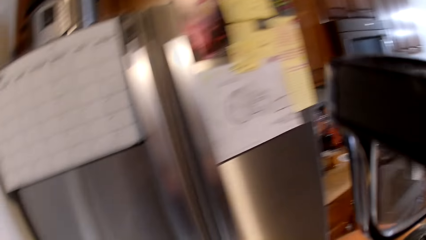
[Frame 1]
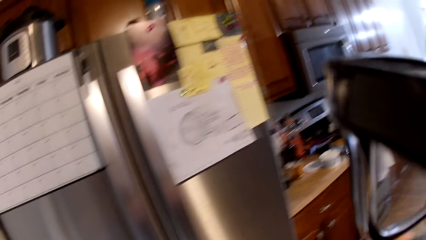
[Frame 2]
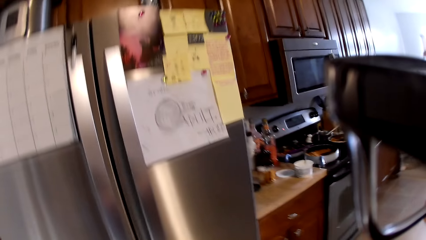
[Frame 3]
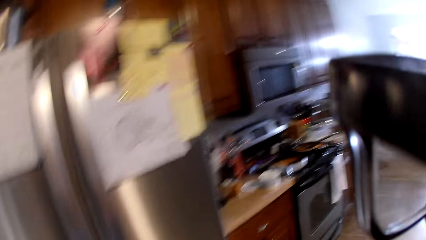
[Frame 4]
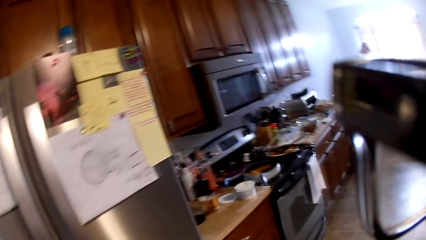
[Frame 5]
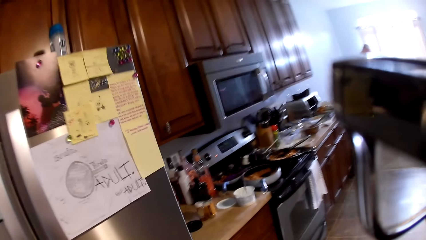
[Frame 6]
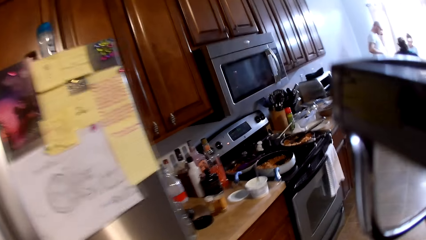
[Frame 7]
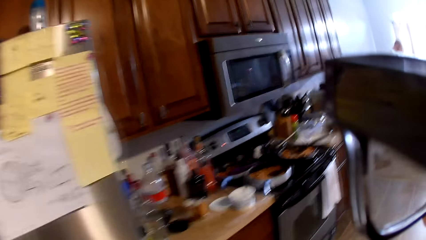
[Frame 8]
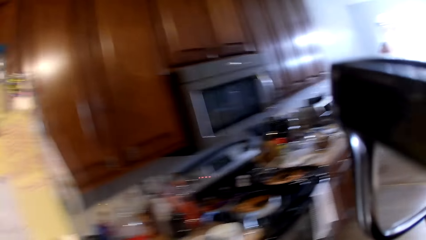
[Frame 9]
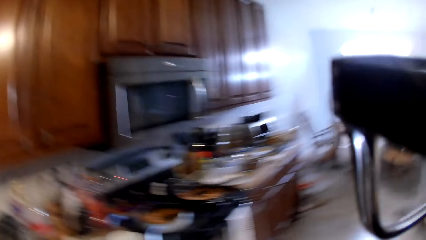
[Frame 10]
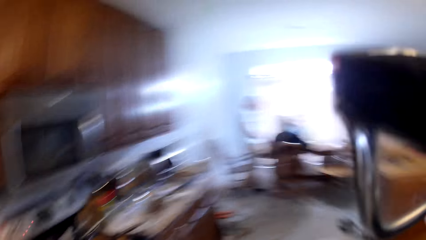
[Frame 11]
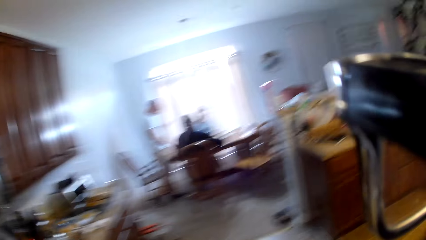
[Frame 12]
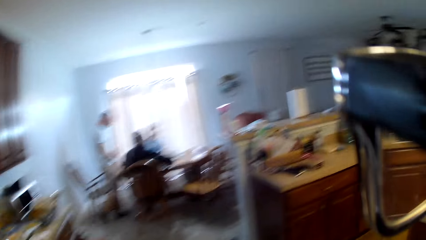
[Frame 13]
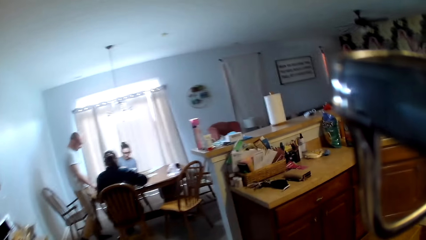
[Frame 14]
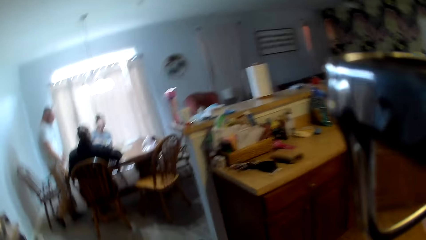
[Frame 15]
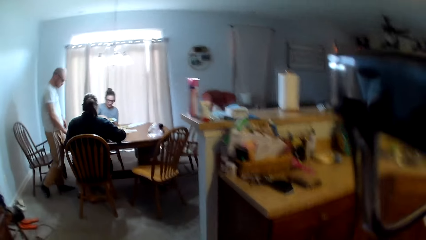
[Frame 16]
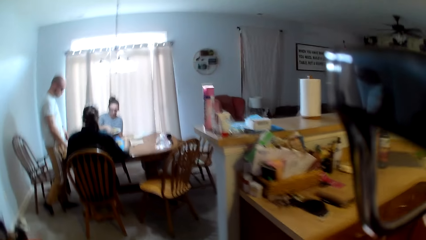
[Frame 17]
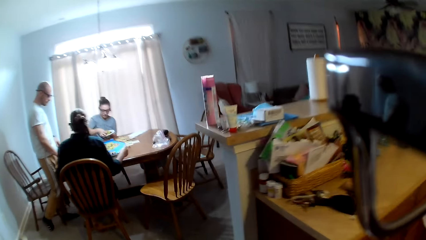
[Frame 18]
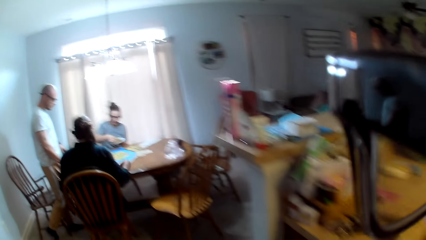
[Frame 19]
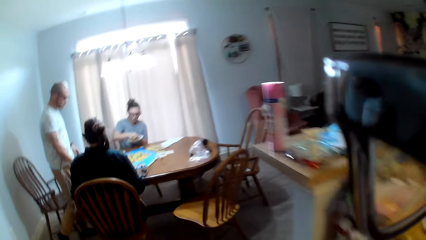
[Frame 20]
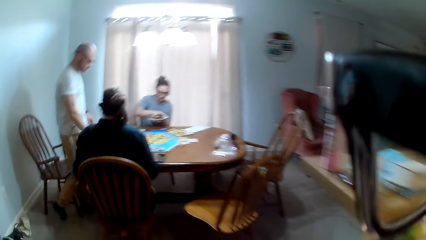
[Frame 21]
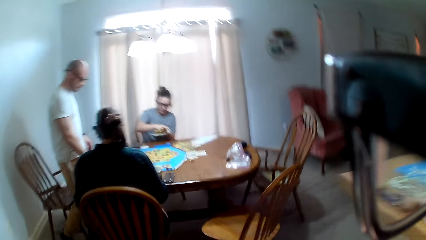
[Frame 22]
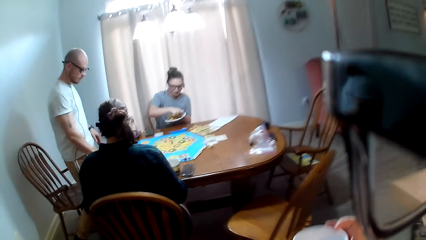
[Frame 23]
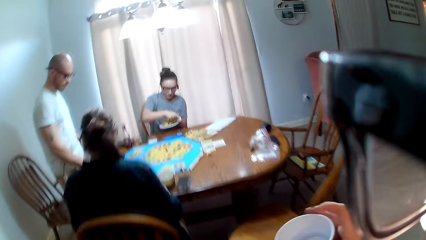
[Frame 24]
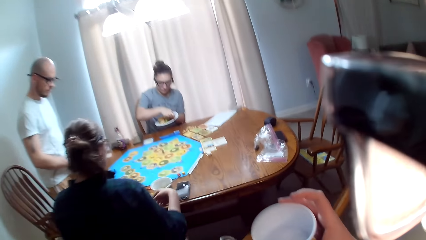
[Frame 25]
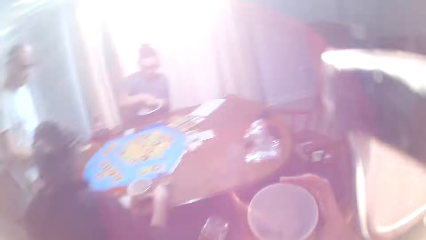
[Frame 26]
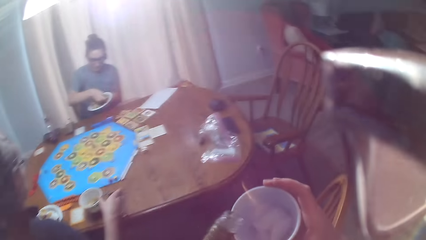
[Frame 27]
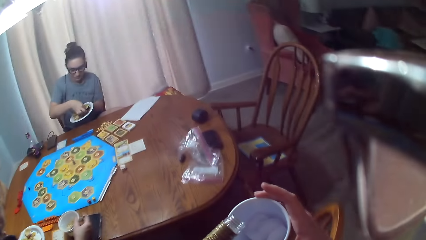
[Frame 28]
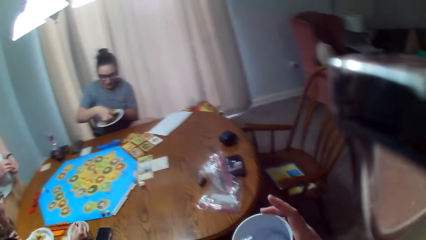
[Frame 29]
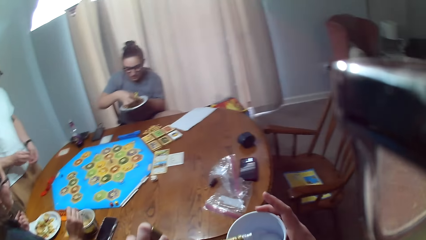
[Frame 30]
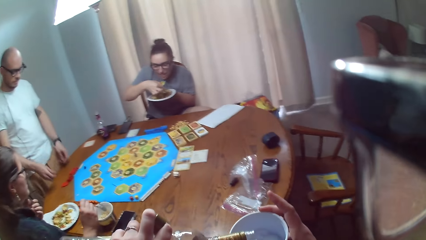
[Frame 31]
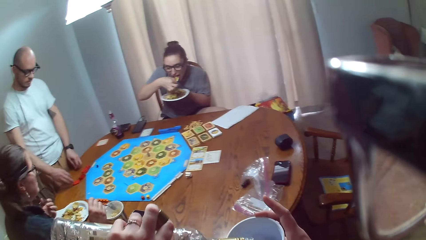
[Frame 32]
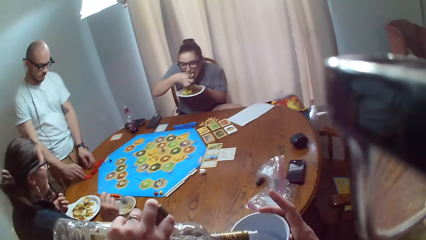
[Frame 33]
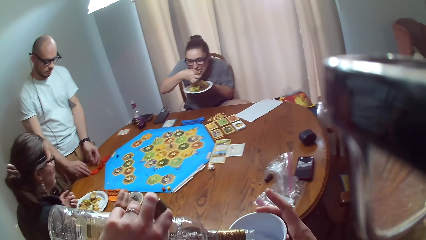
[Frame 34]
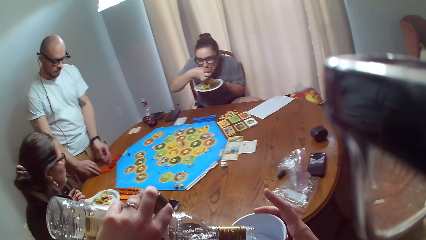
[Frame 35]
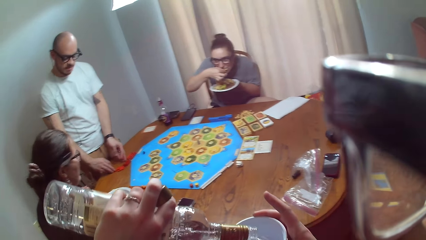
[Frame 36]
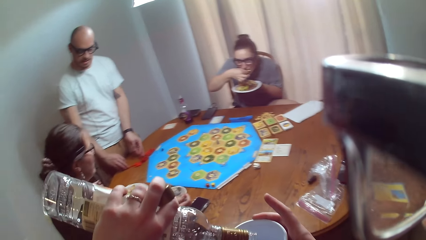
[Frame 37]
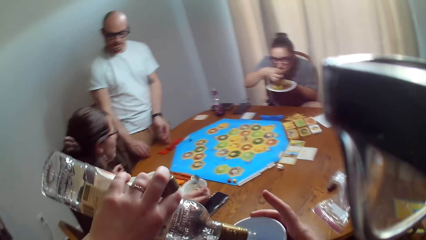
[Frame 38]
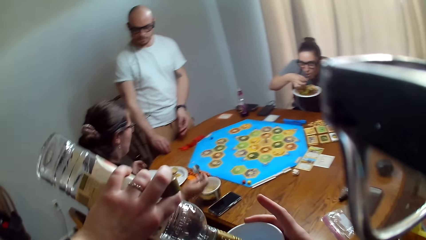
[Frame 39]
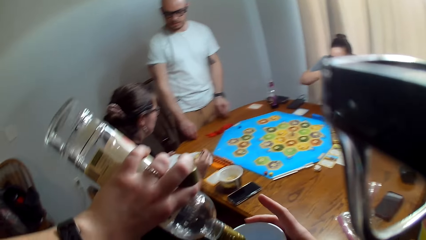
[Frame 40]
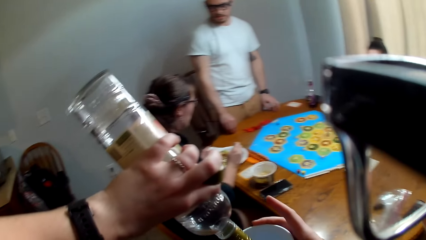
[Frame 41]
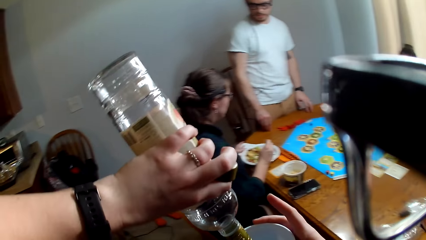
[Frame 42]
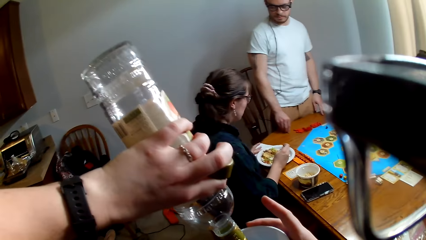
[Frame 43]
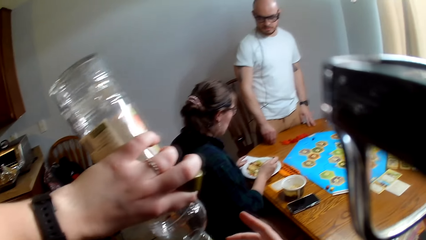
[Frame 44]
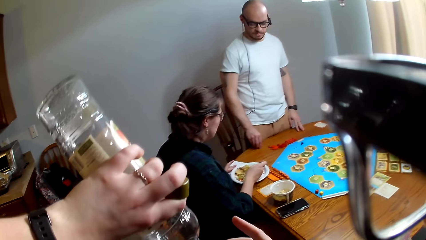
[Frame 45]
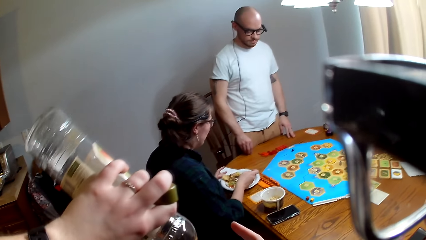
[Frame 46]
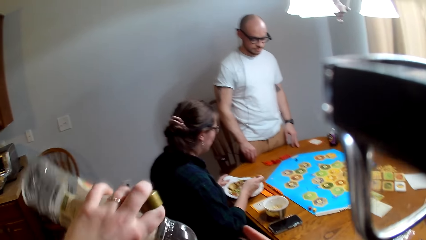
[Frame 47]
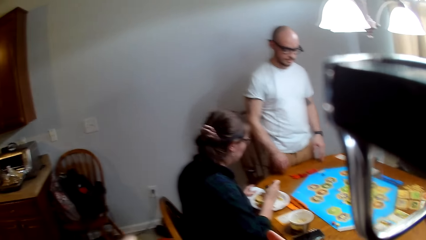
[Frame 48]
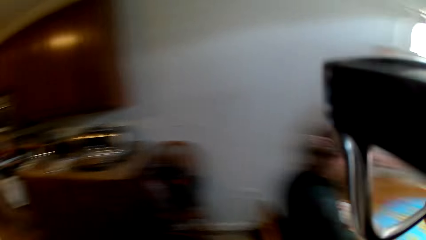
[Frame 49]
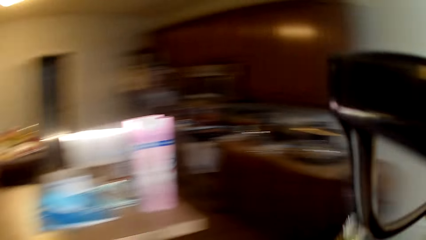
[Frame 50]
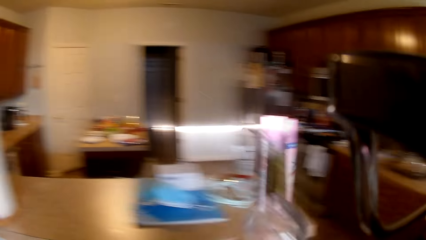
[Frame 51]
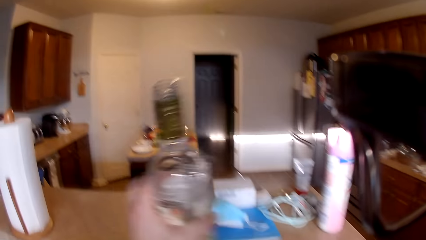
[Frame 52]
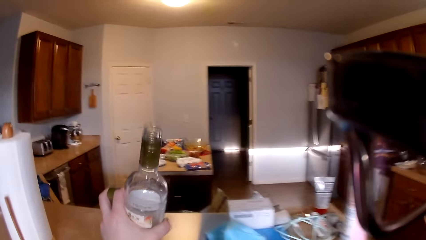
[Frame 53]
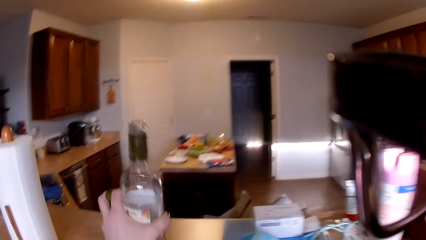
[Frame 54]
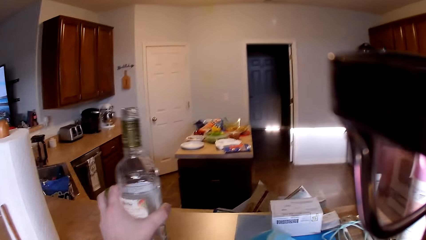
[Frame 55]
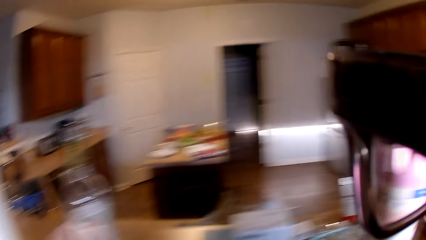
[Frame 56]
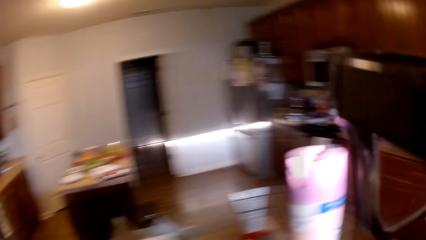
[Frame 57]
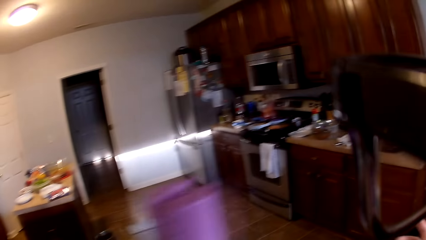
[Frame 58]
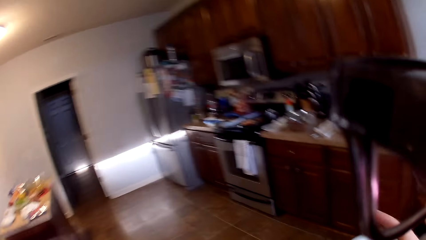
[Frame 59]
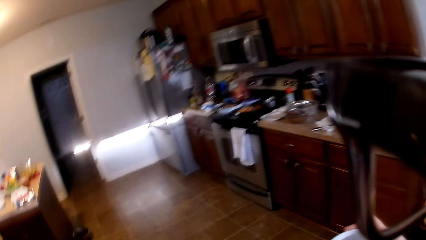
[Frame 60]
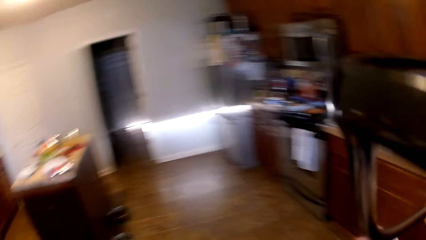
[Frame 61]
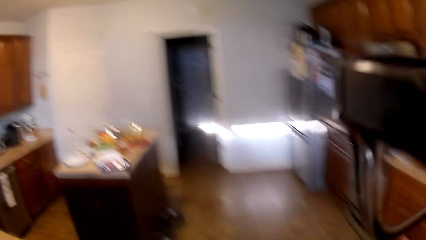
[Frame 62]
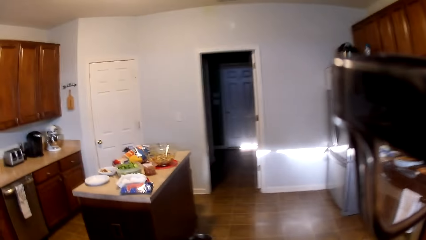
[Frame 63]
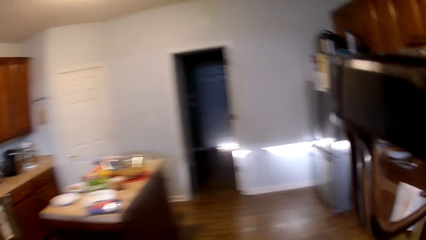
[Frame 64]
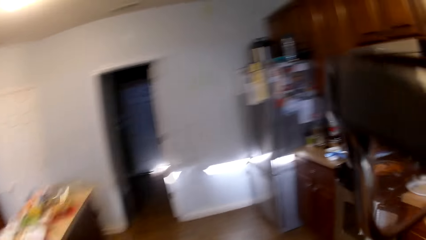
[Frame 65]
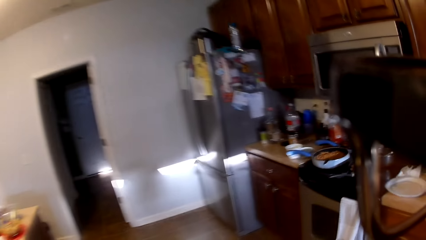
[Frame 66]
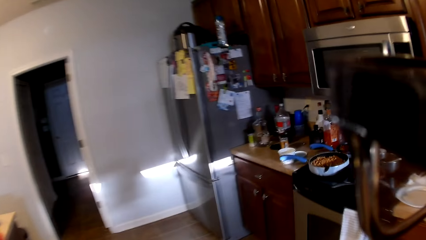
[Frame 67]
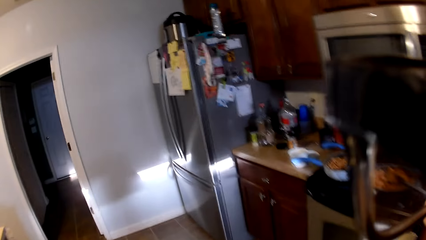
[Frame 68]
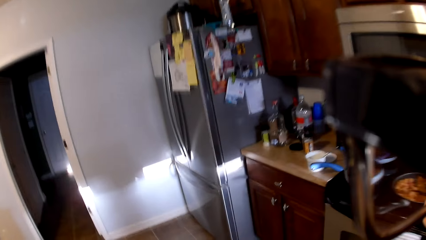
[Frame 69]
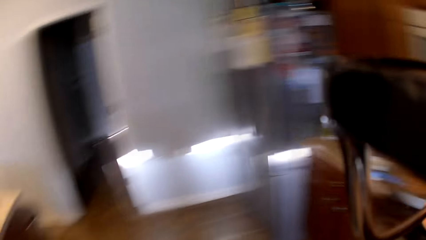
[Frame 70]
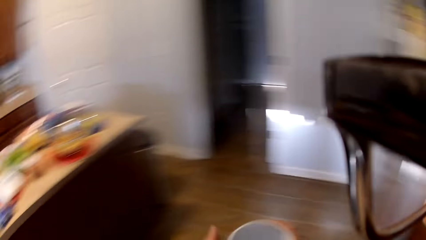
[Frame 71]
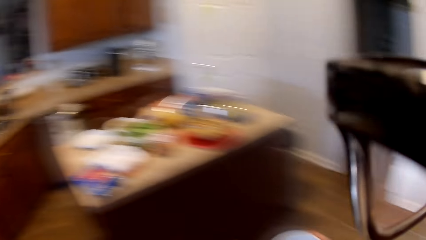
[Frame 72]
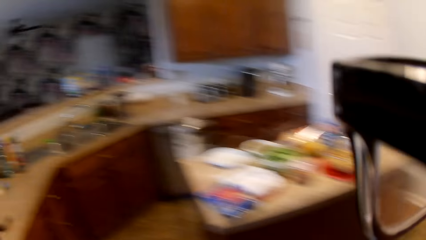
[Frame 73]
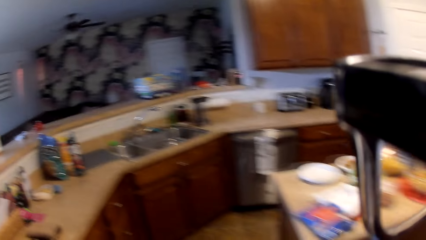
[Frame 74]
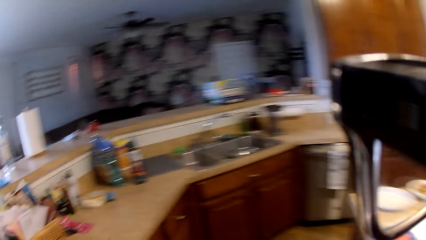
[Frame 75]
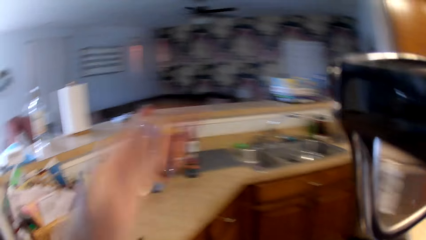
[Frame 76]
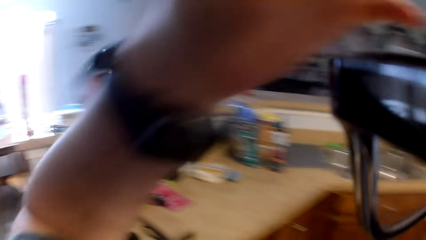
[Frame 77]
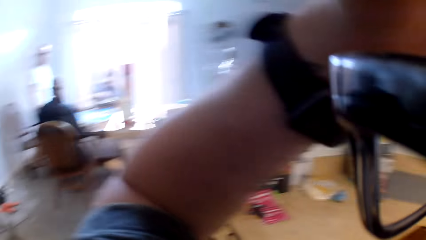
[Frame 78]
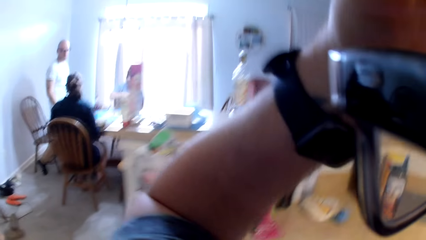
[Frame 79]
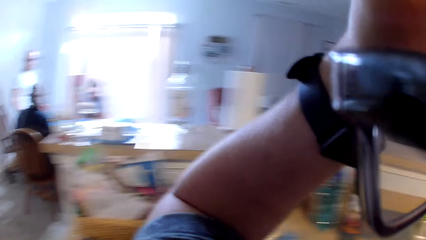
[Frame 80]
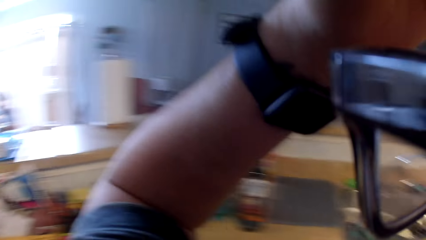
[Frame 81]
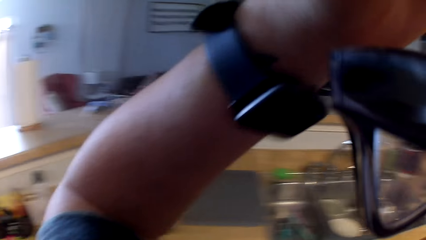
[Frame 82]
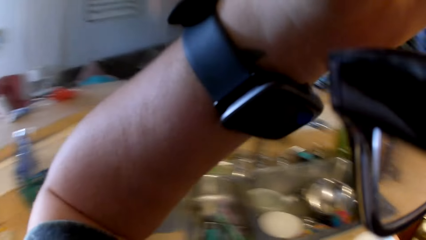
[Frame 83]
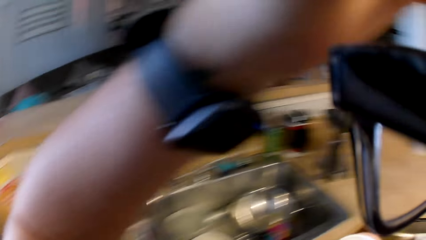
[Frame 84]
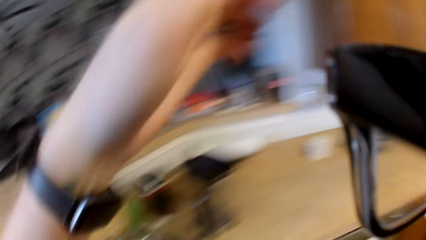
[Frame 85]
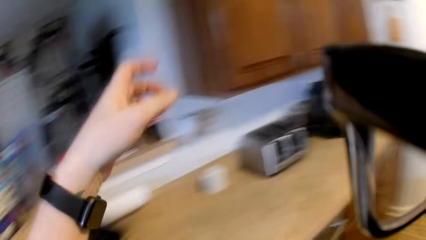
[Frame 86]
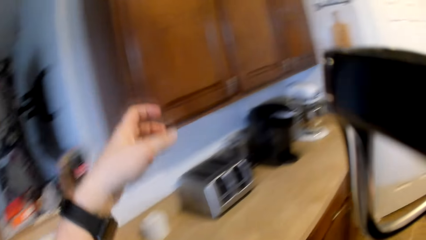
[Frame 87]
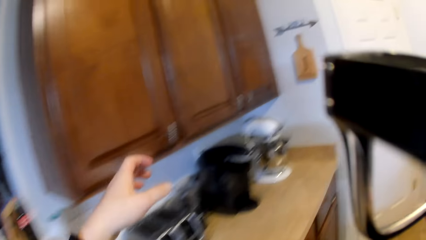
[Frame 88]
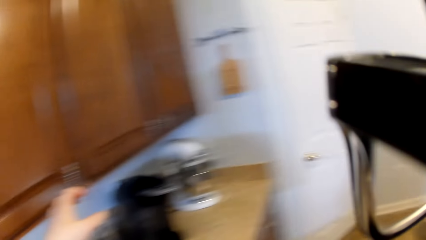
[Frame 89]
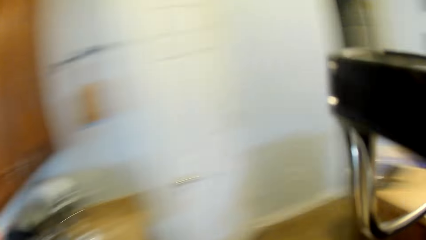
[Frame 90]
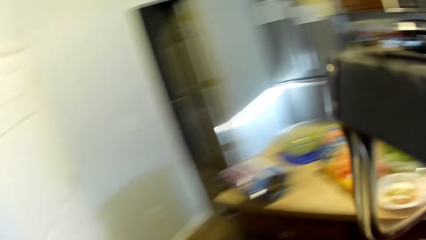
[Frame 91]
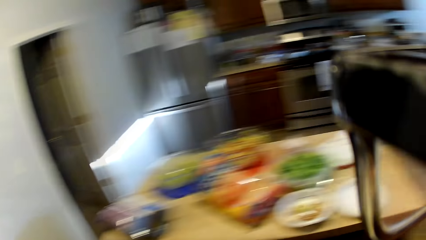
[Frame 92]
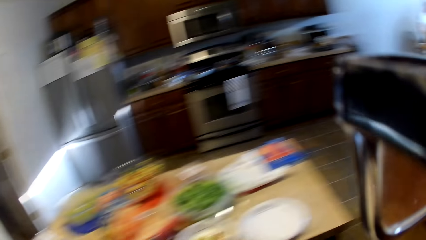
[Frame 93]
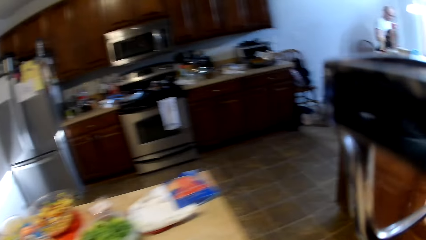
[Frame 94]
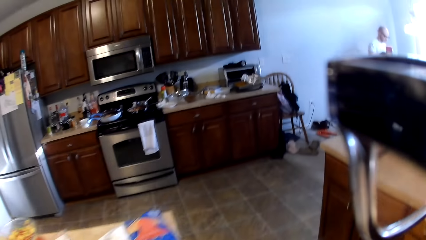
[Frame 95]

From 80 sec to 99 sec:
The camera wearer moves towards the table. A woman scoops food on the plate. The camera wearer pours a drink into the party cup. The woman eats food. Another woman speaks to a man. The man converses with the other woman. The other woman responds to the man. The camera wearer places the bottle on the kitchen counter. She moves around the kitchen. She touches the camera. She scratches her face. She moves around the kitchen.
